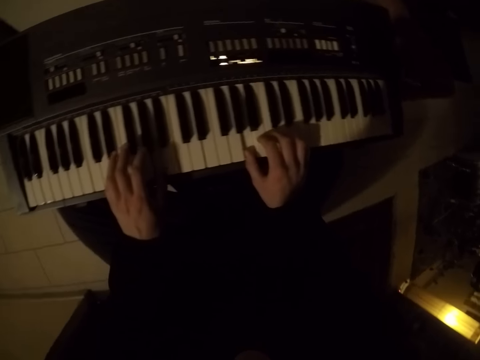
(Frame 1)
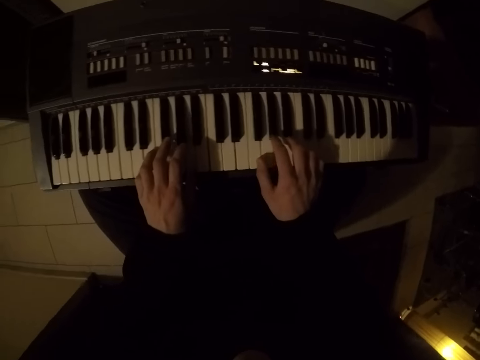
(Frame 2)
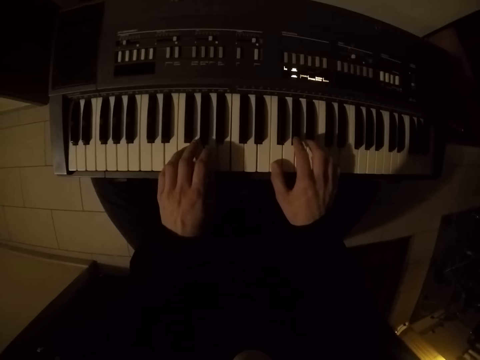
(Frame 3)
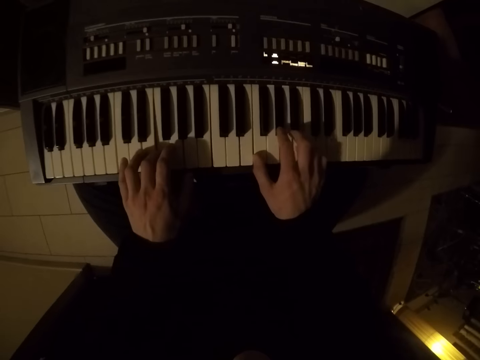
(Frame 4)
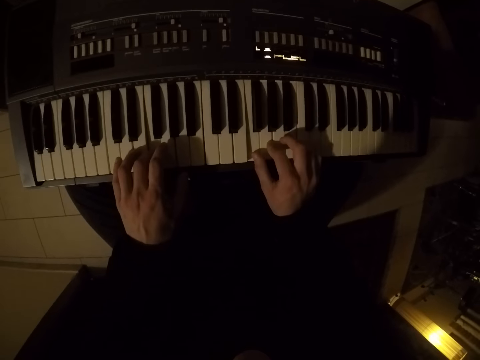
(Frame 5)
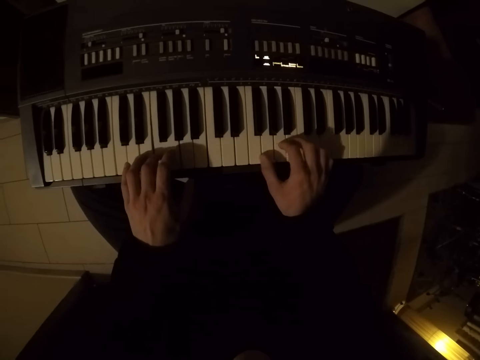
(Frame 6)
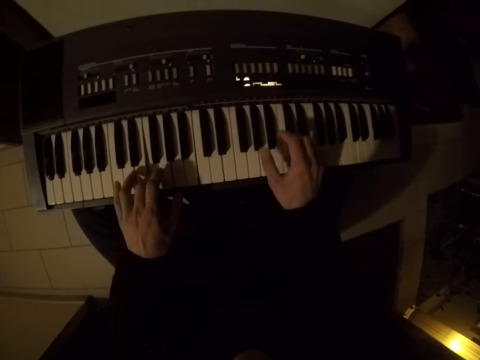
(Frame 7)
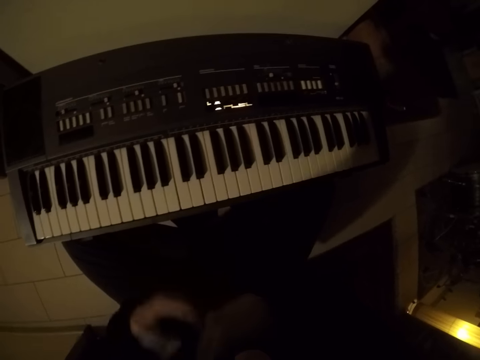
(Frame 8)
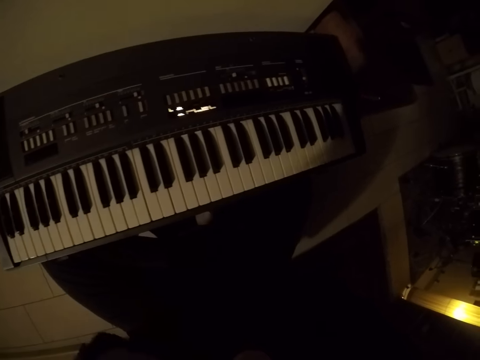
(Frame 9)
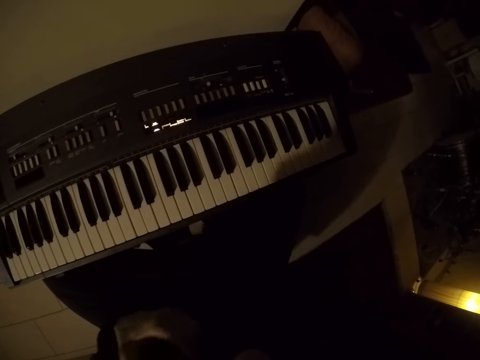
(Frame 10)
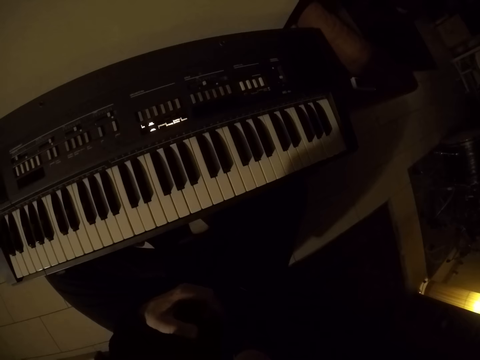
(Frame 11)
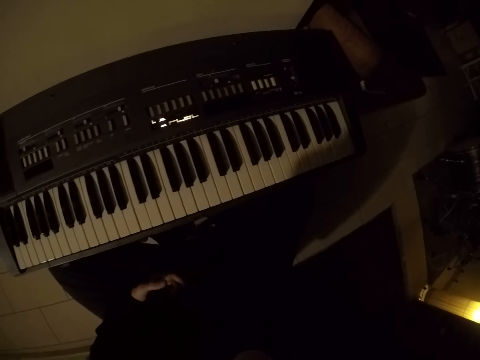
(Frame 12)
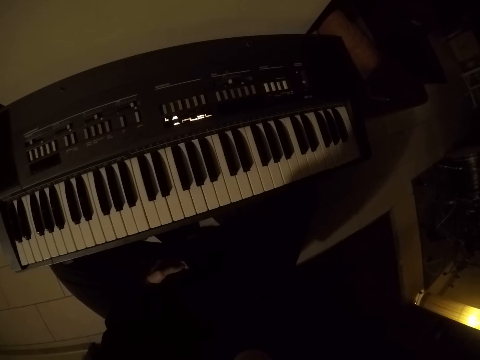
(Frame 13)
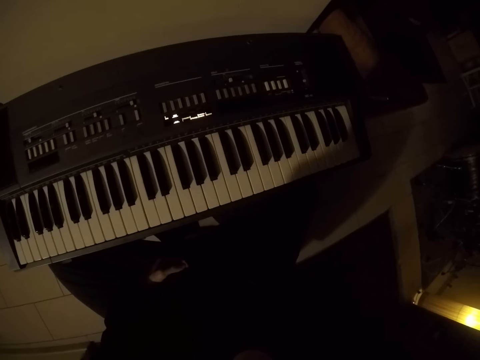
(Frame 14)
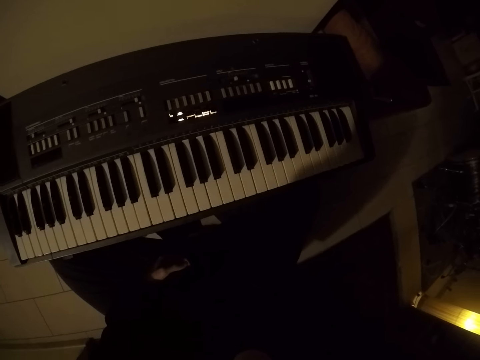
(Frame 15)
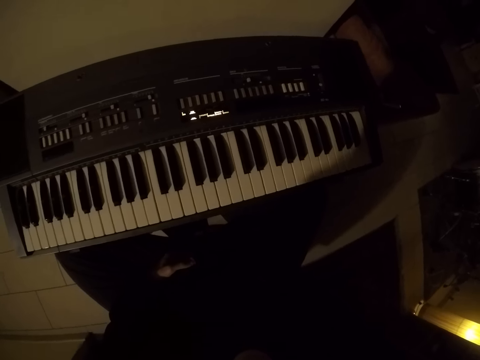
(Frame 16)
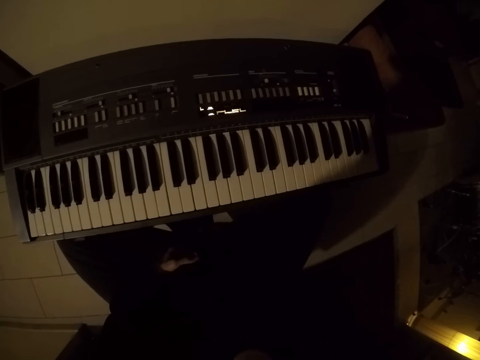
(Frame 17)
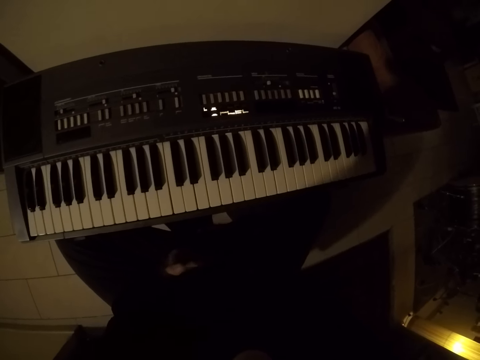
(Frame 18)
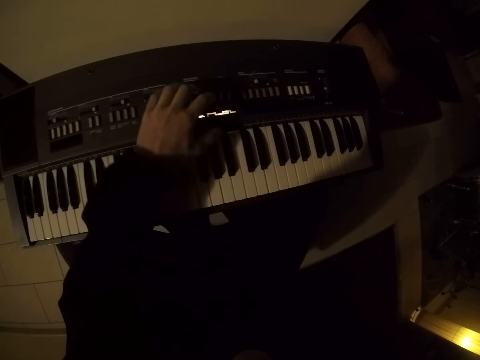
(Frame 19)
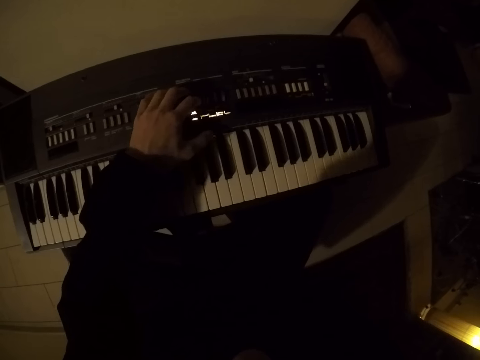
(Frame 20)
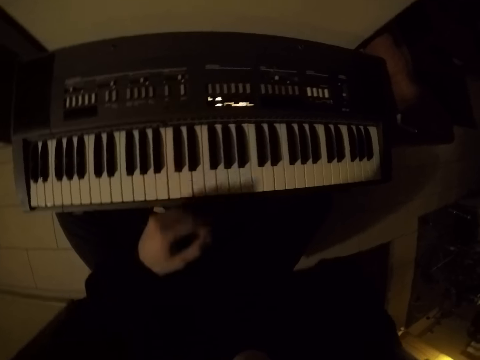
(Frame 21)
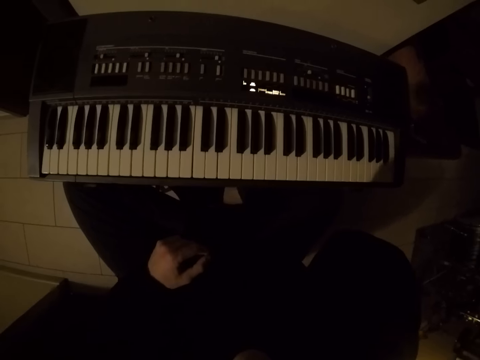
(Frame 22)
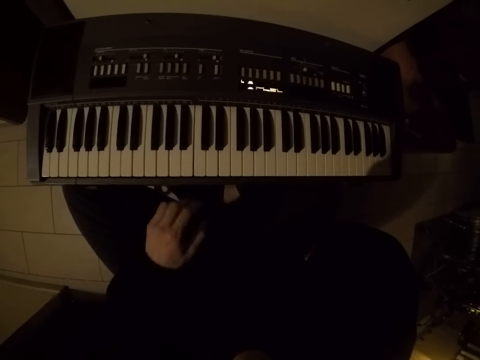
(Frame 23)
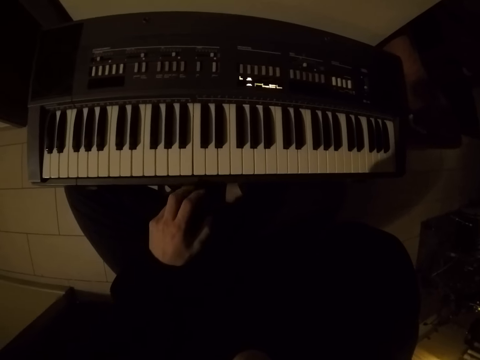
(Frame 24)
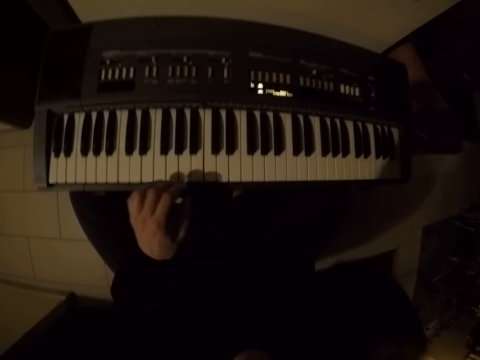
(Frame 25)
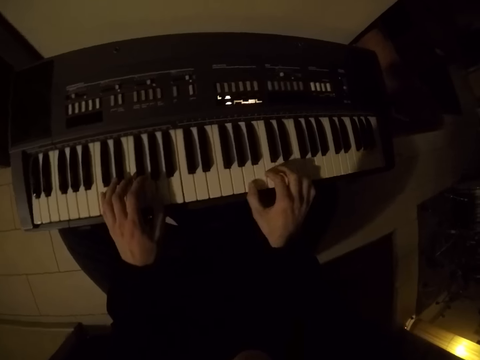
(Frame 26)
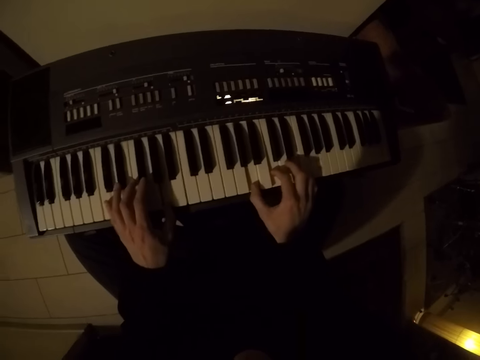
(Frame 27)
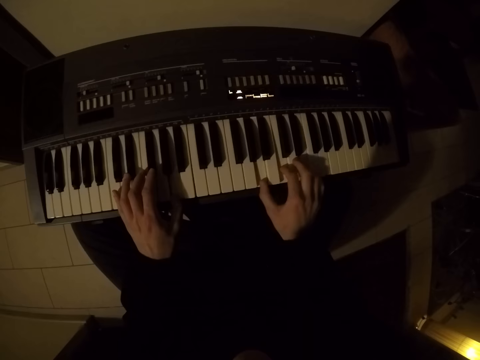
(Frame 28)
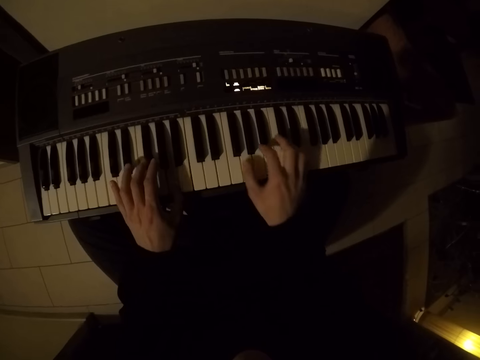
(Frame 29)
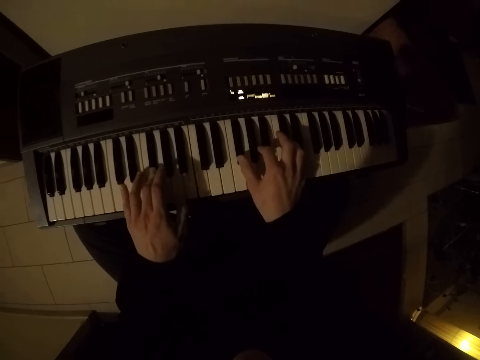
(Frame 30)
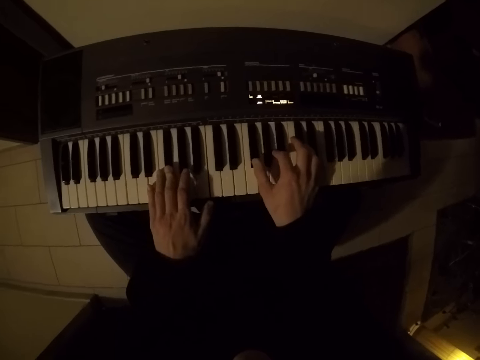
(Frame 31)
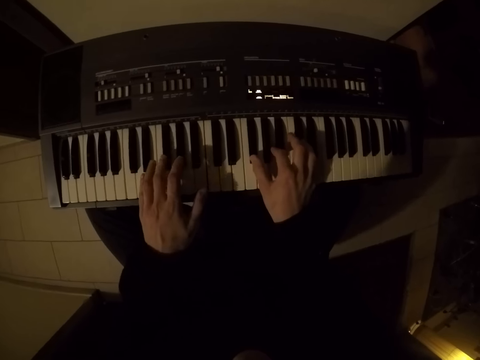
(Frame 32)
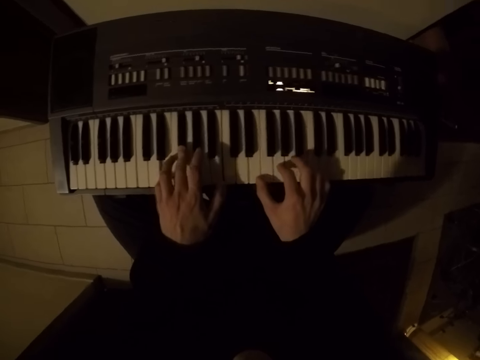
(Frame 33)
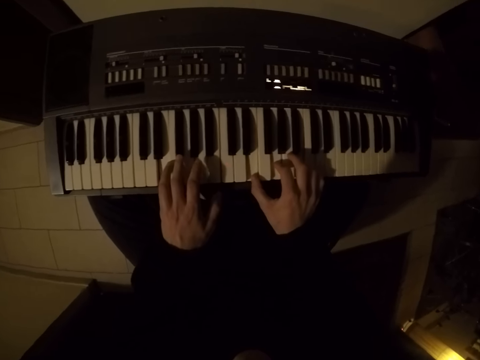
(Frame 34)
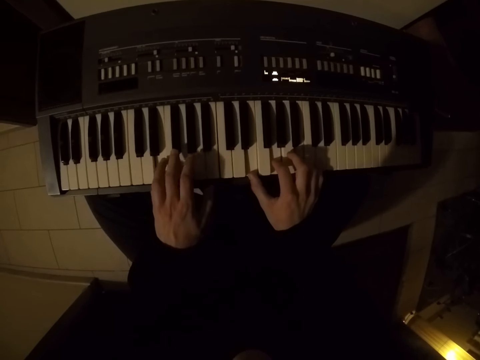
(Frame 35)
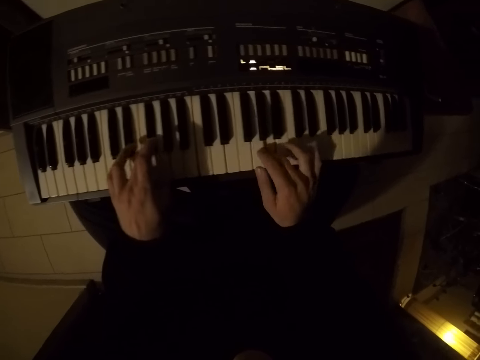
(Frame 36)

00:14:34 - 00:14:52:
The camera wearer removes both hands from the piano. He folds his hands. He looks around. He operates a piano button with his left hand. He looks around. He plays the piano with his left hand. He plays the piano with both hands.

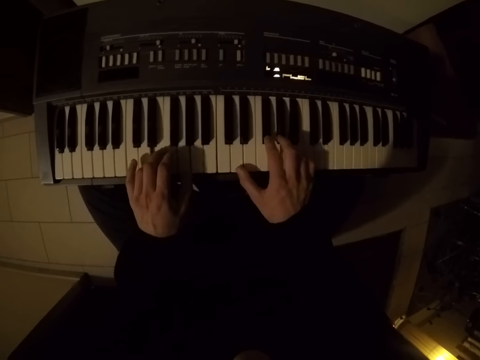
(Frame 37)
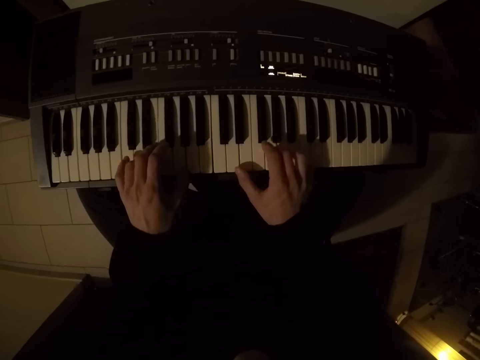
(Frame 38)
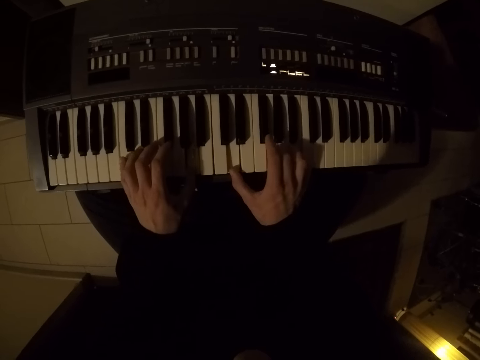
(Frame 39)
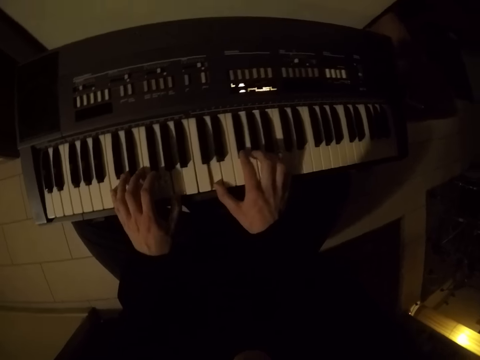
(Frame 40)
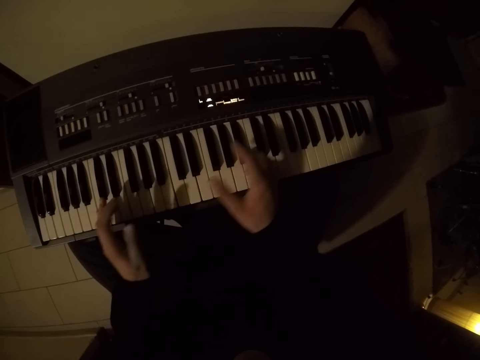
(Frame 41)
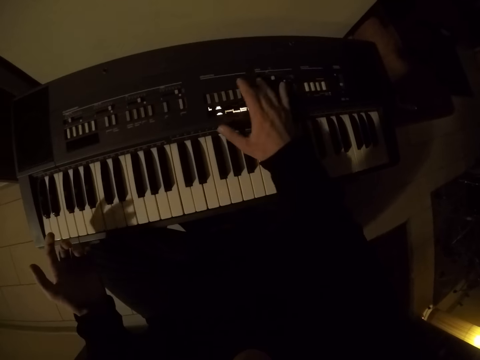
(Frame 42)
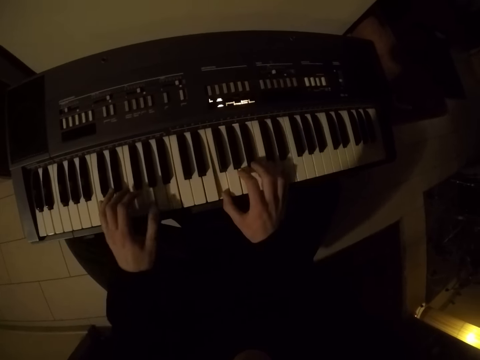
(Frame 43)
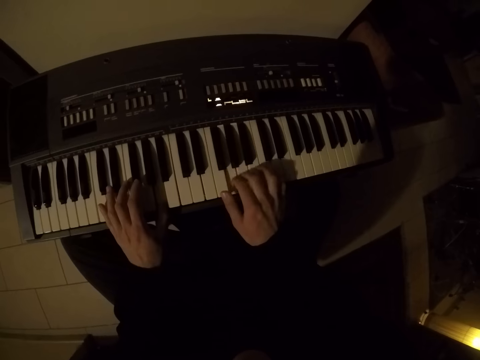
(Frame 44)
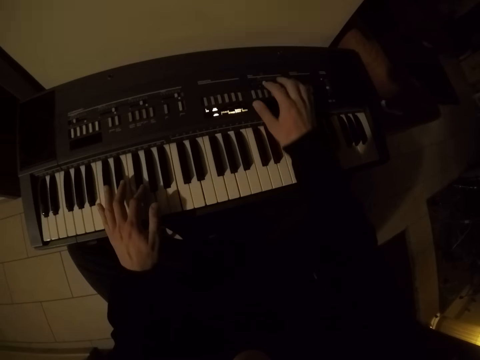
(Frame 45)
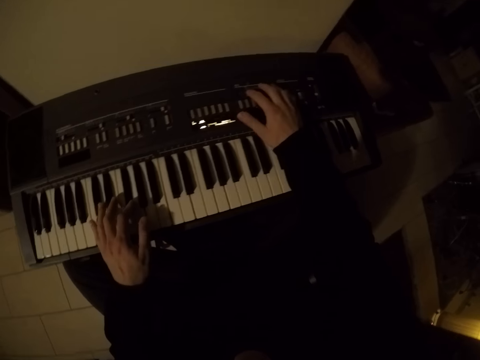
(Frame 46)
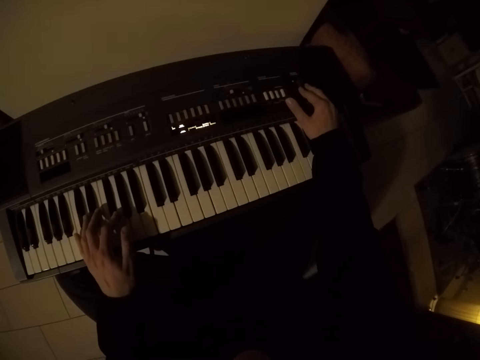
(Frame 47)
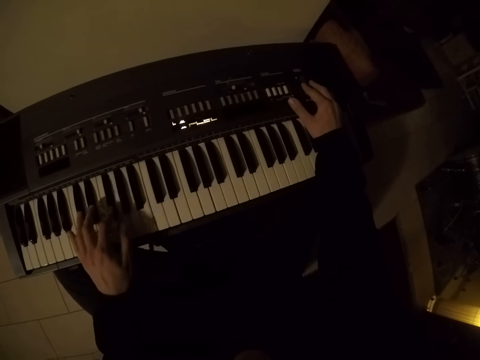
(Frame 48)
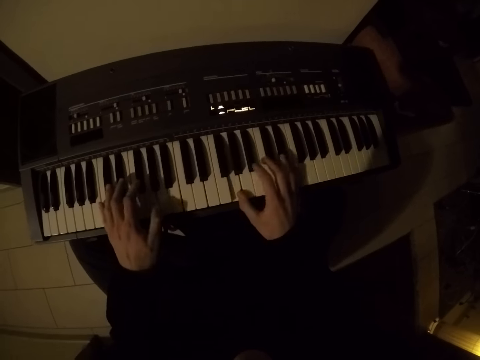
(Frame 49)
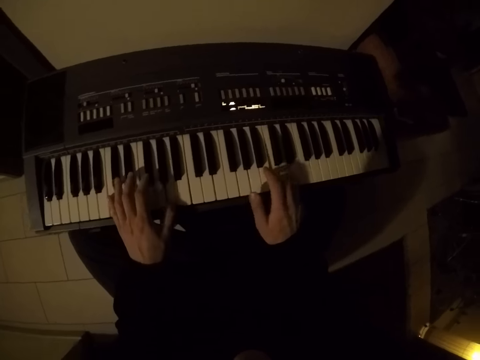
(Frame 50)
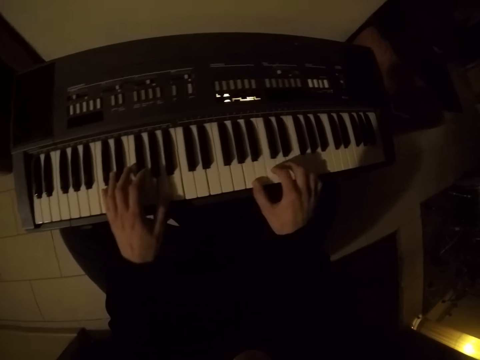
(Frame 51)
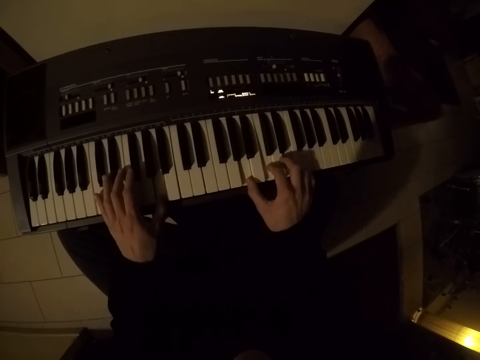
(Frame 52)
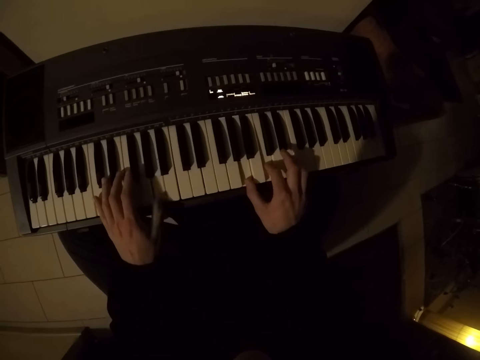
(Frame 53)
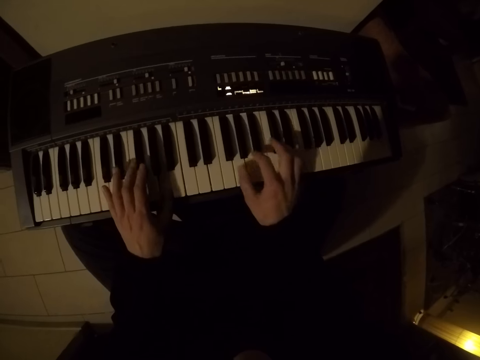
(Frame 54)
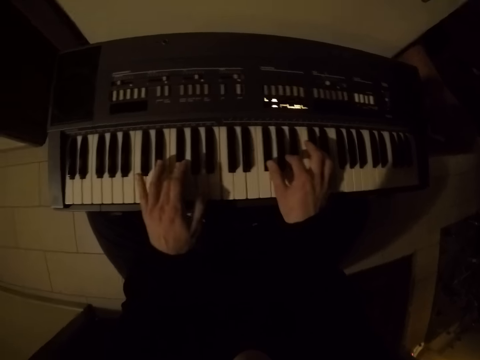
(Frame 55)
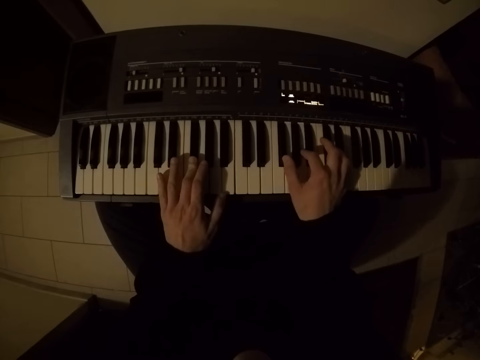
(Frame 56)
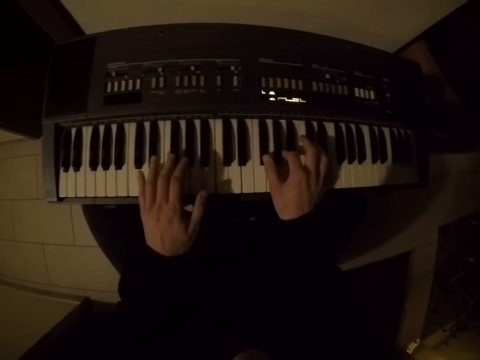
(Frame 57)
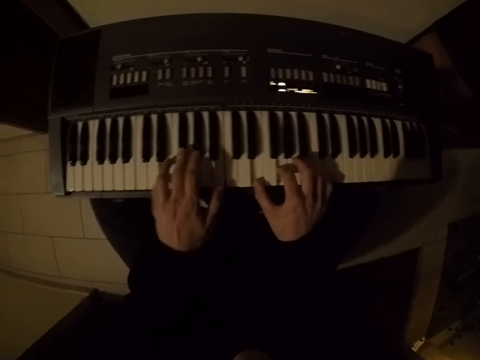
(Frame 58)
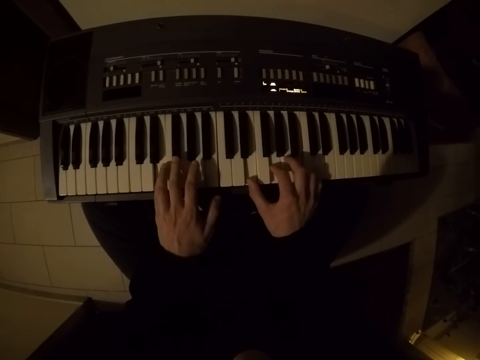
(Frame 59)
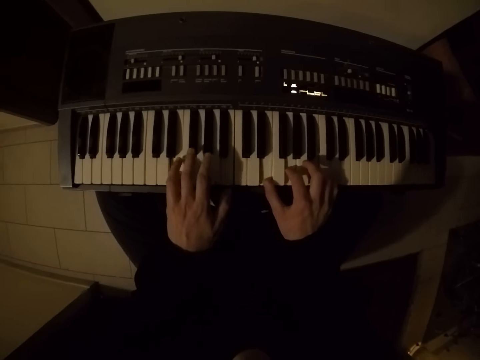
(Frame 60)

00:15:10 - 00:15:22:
The camera wearer removes both hands from the keyboard. He operates a piano button with his right hand. He plays the piano with both hands. He removes his right hand from the piano. He operates some piano button with his right hand. He plays the piano with both hands.
